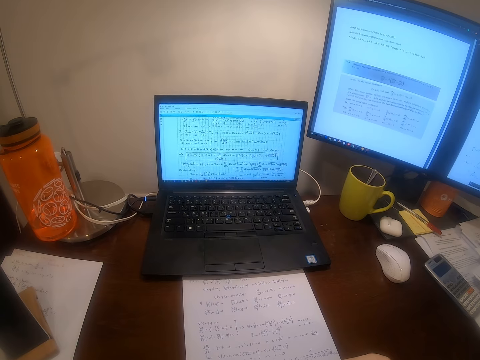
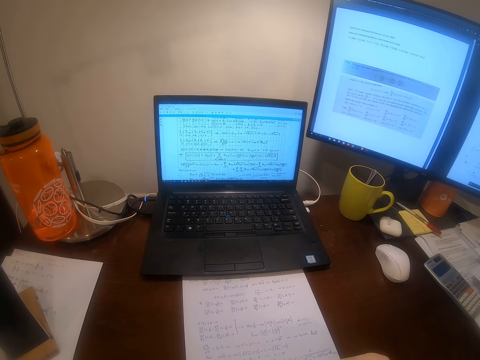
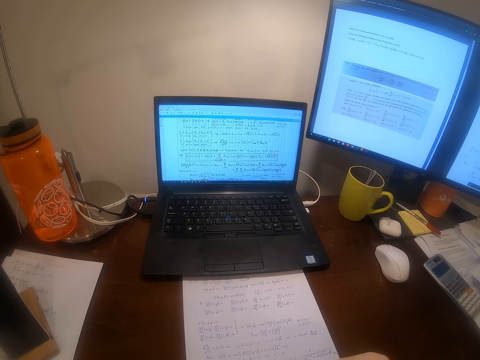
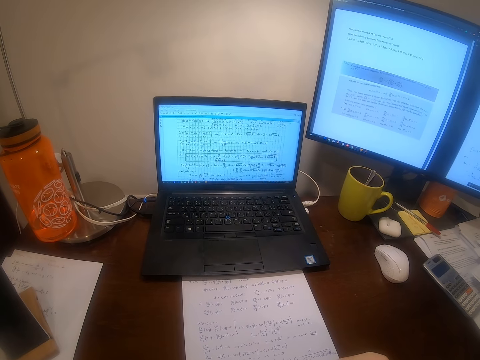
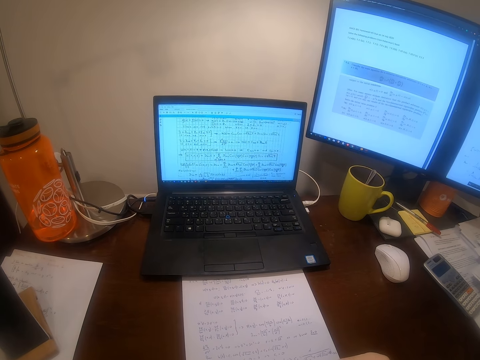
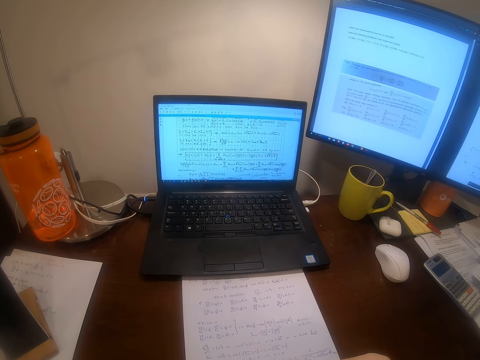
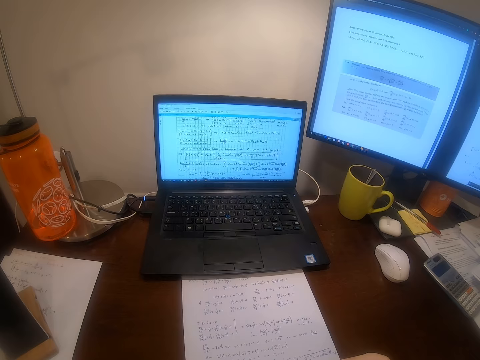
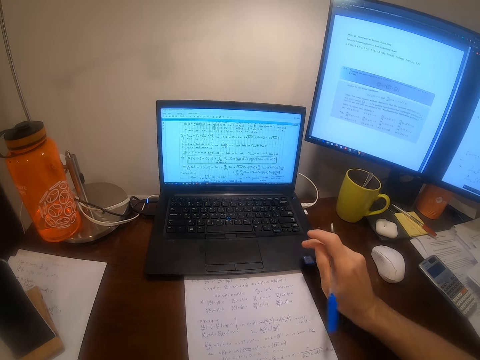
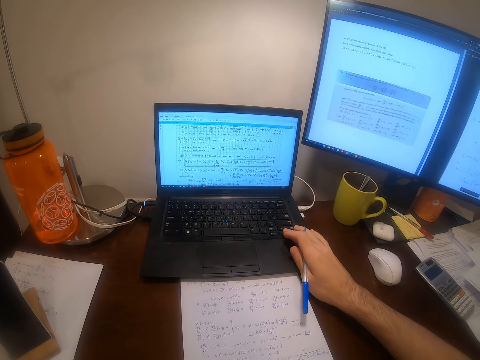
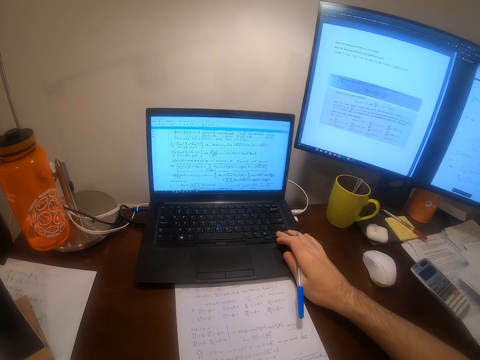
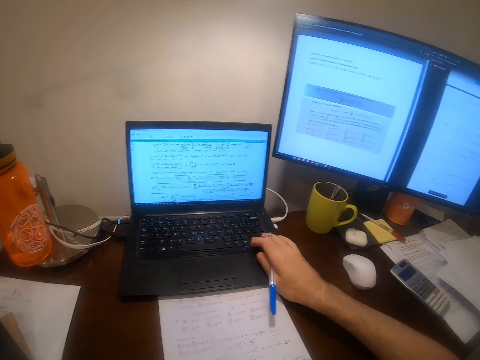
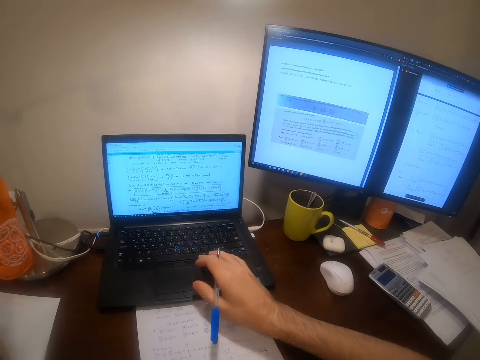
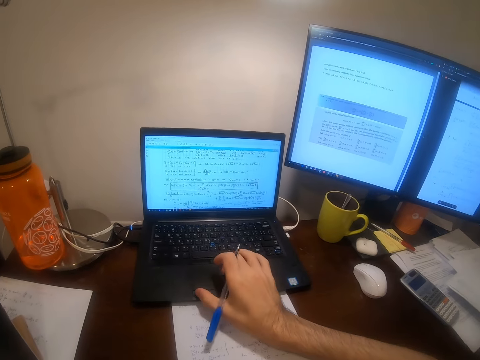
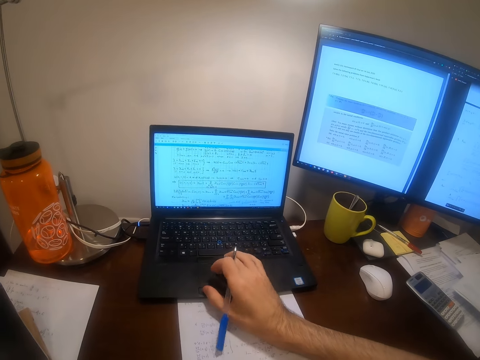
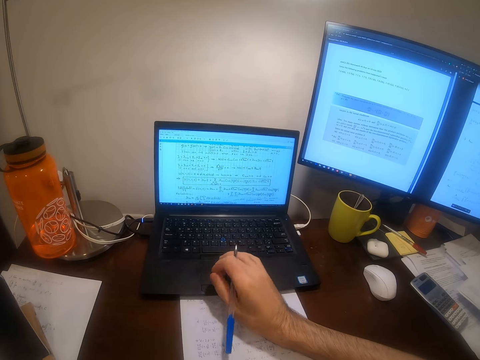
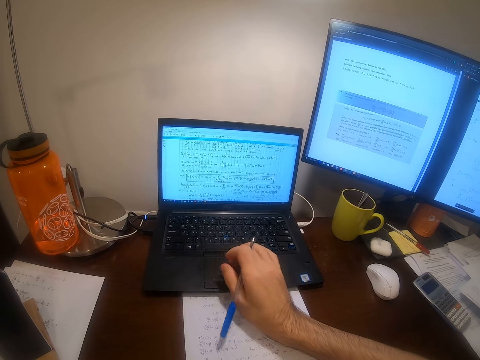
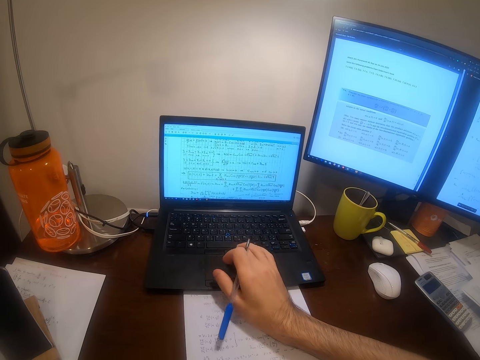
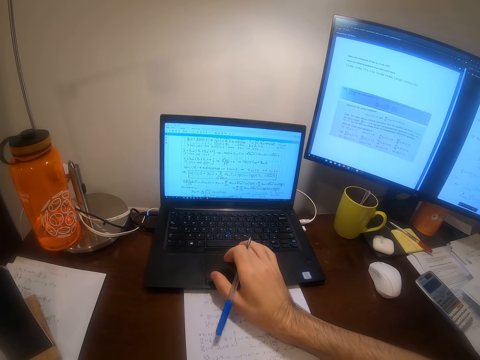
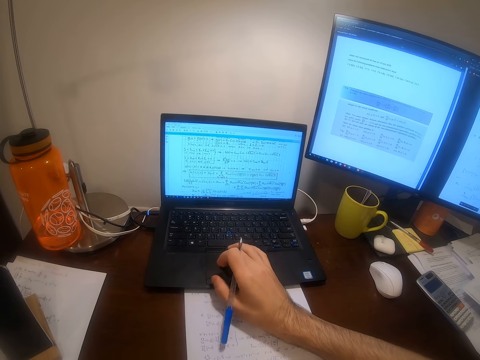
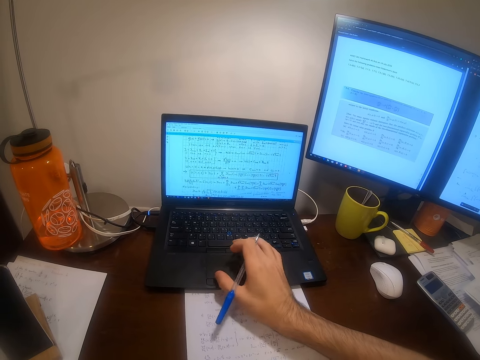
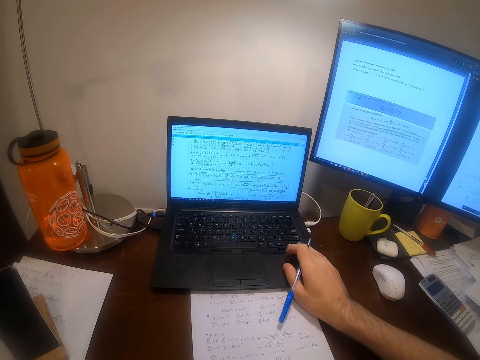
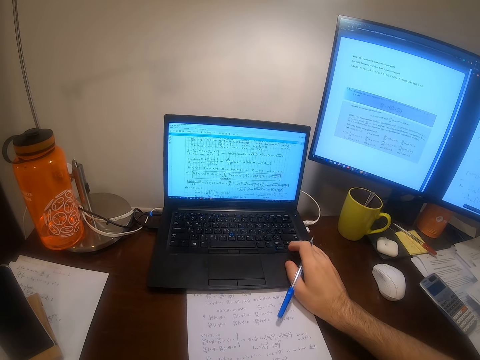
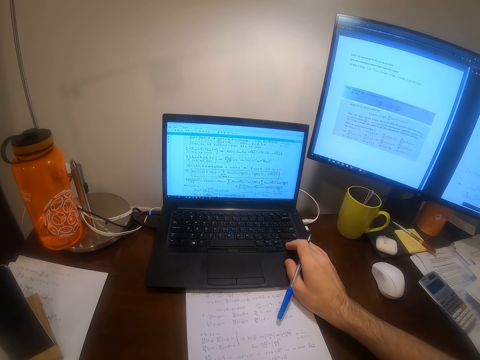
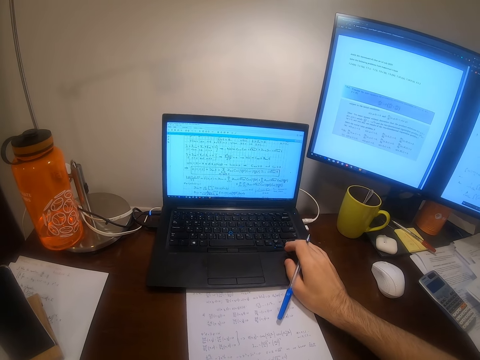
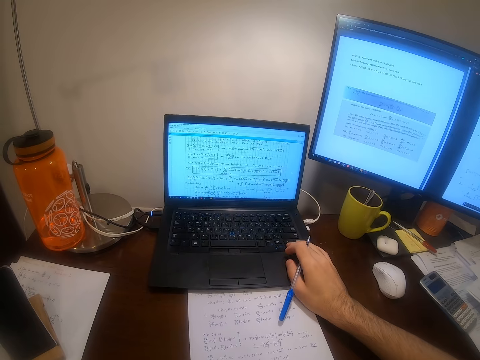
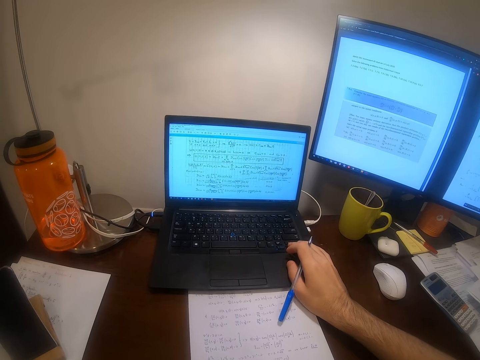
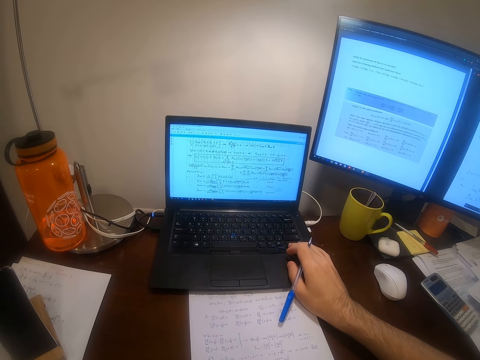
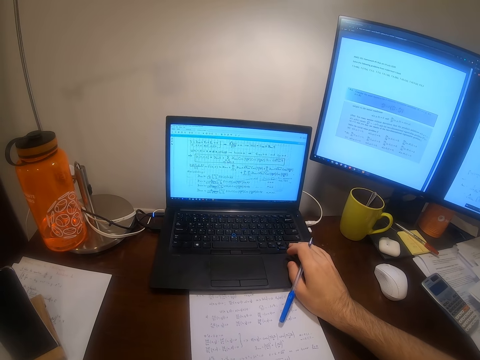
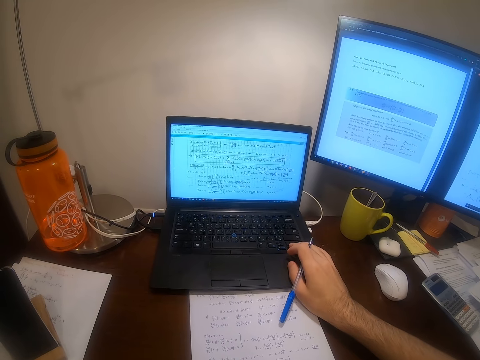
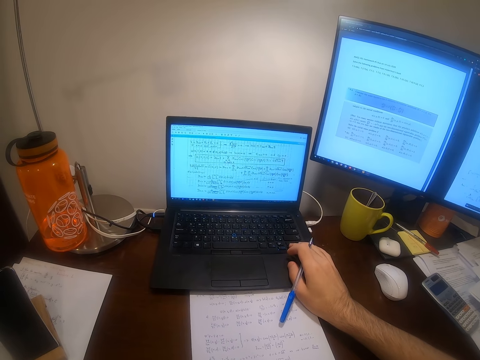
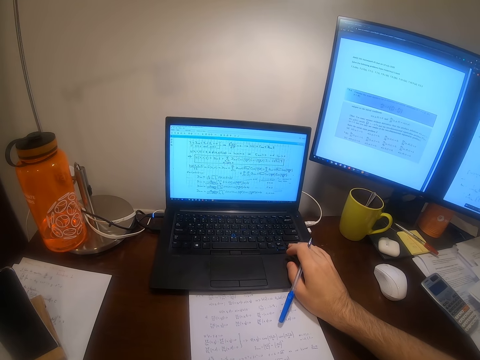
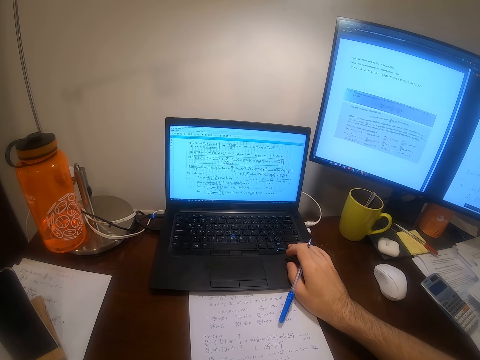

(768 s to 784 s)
The camera wearer raises his hand towards the laptop. He operates the laptop with his right middle finger. He navigates the laptop. He presses buttons on the laptop.

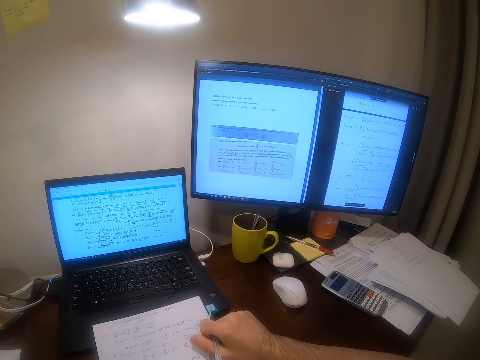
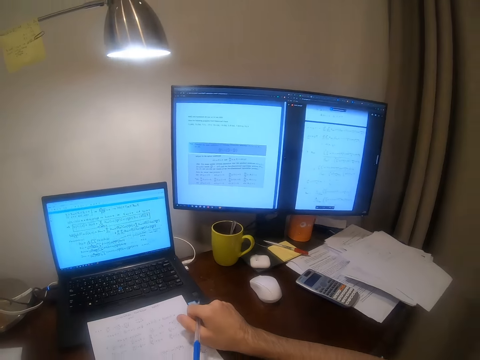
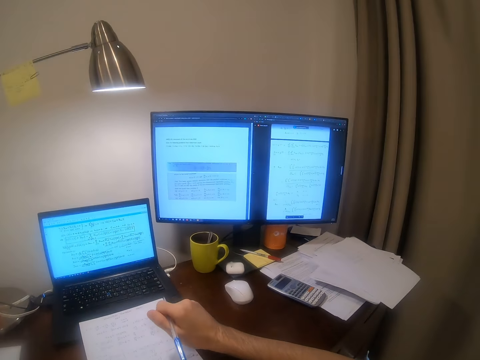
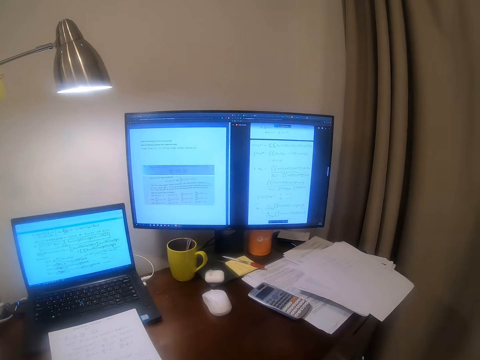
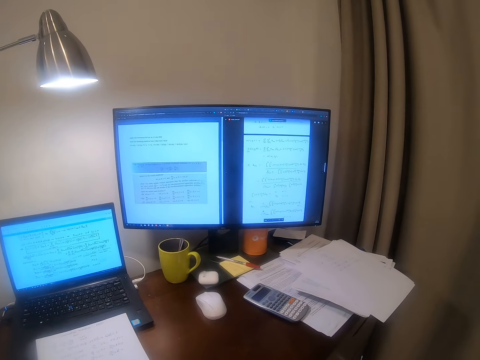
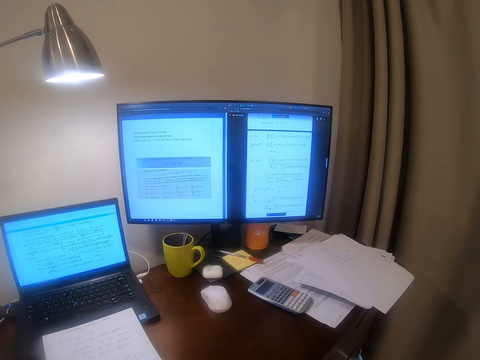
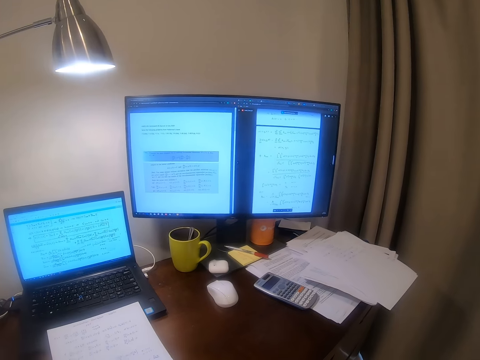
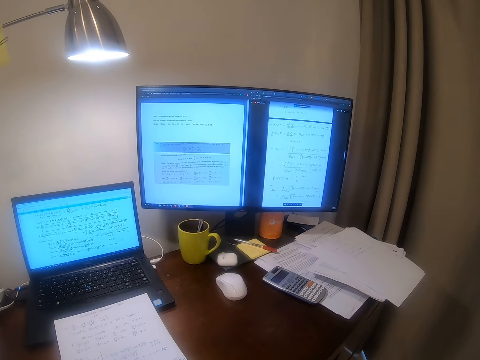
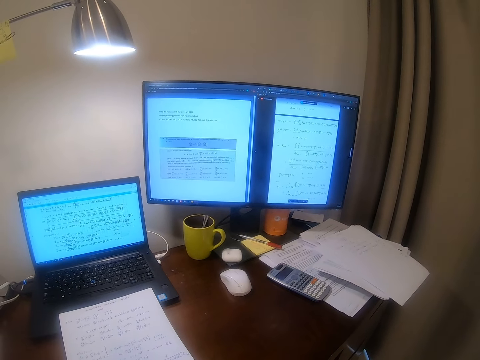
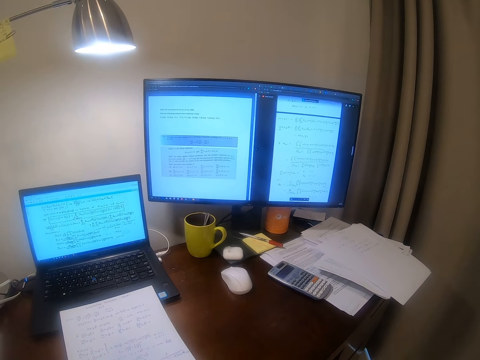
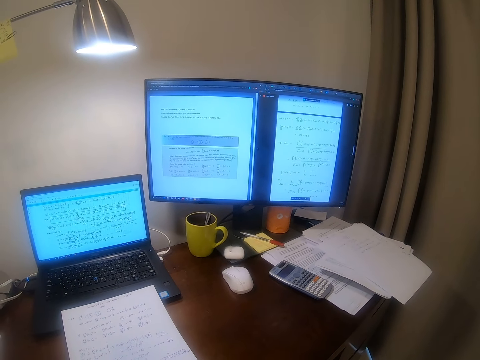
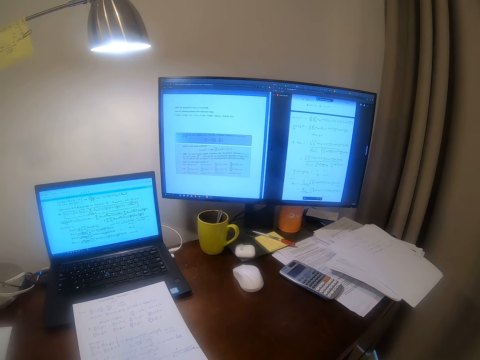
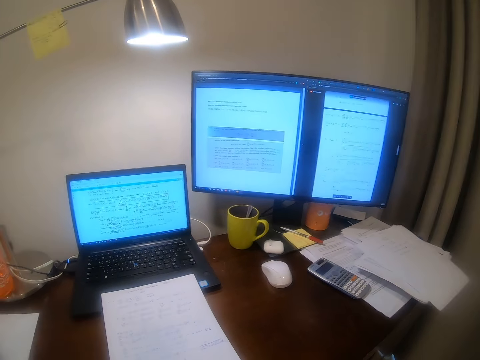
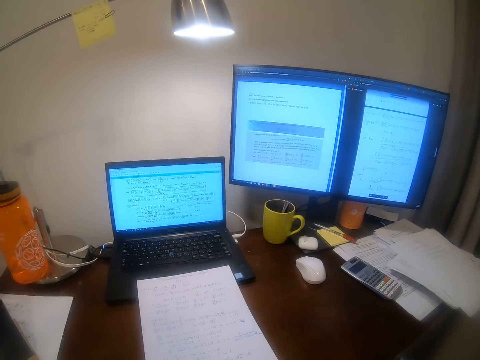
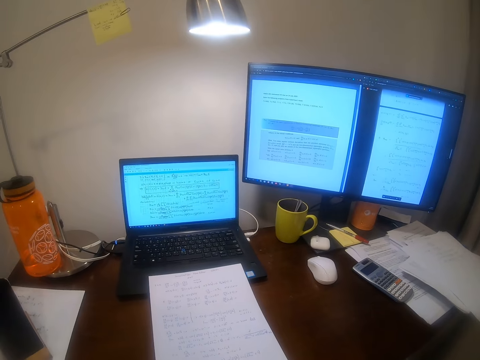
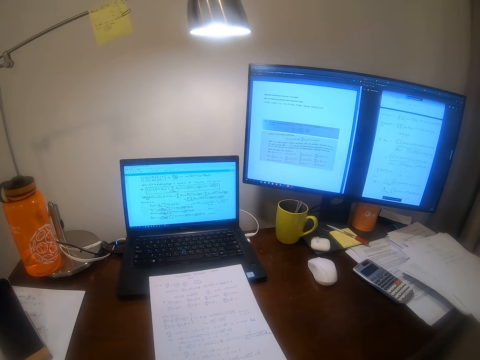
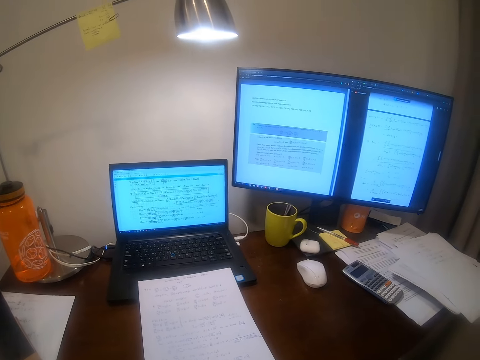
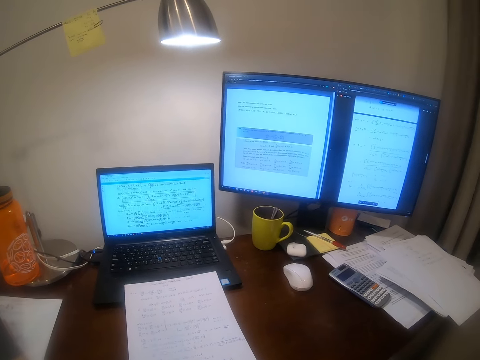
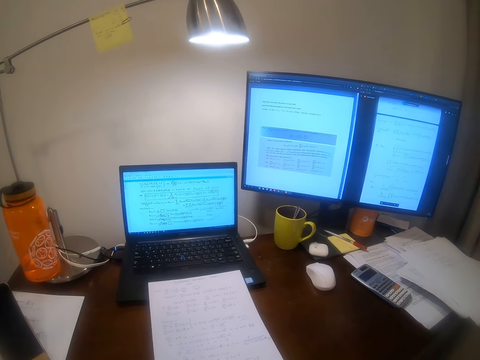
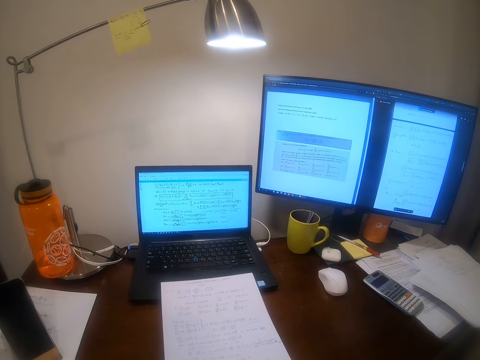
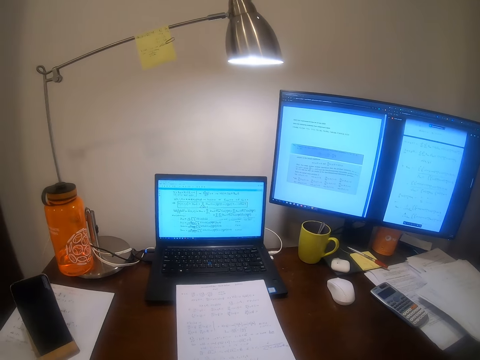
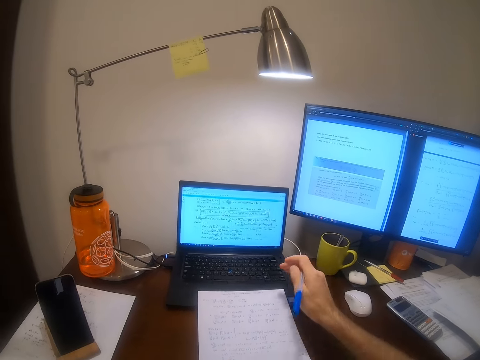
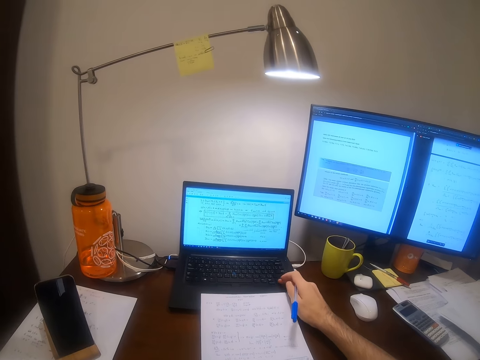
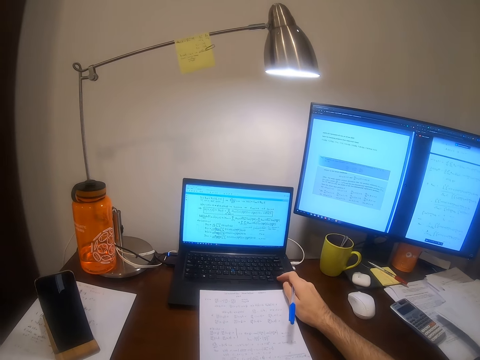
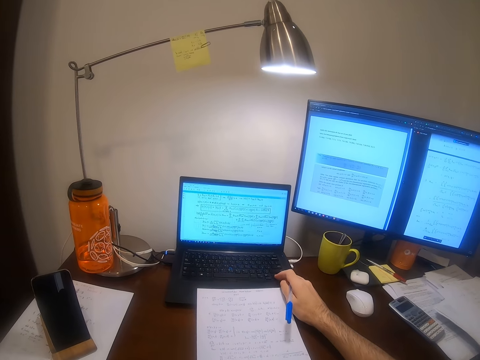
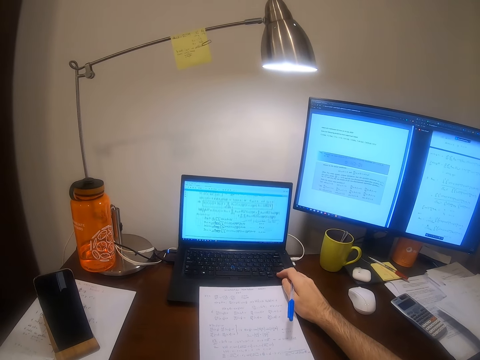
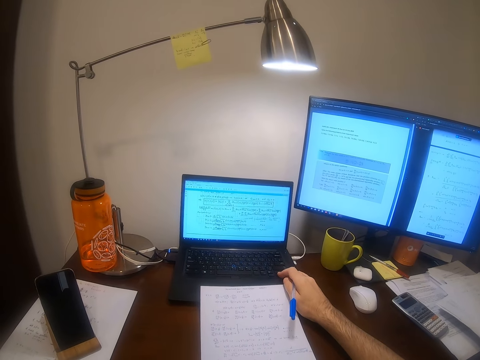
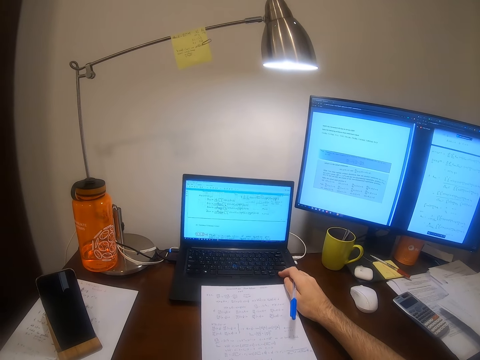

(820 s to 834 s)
The camera wearer withdraws his hand from the paper. He operates one of the computers with his right hand. He raises his hand to the laptop. He presses a button on the laptop.
